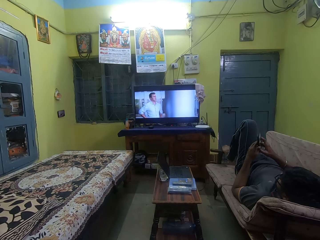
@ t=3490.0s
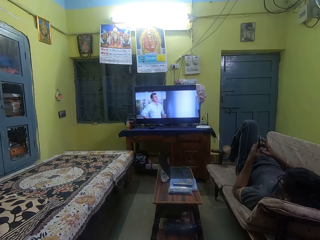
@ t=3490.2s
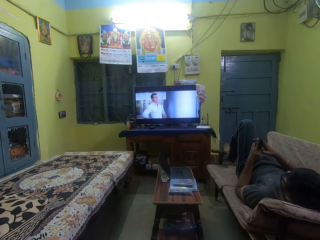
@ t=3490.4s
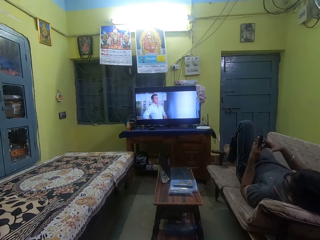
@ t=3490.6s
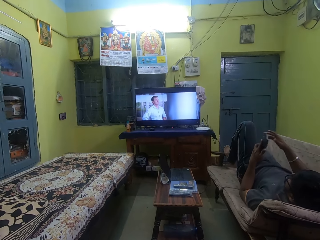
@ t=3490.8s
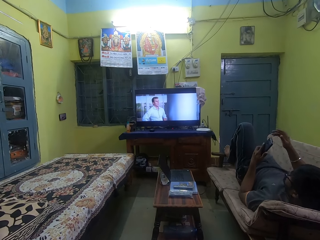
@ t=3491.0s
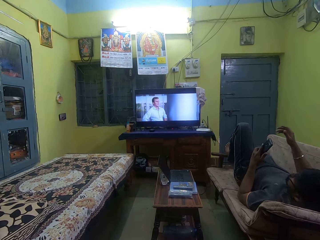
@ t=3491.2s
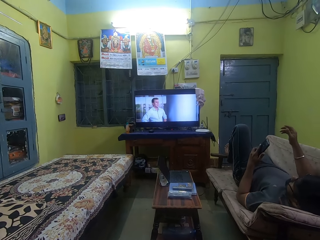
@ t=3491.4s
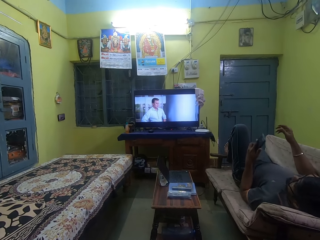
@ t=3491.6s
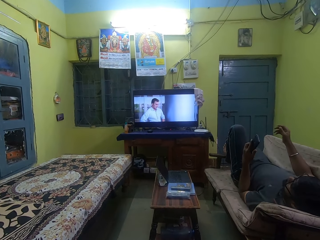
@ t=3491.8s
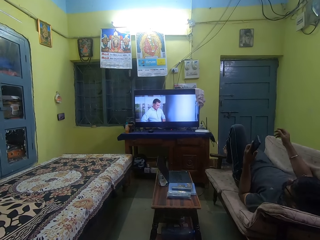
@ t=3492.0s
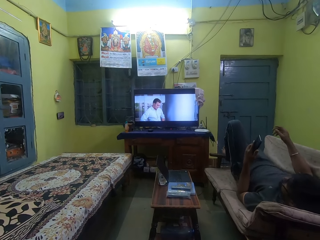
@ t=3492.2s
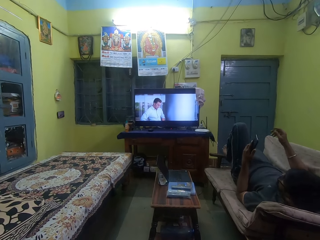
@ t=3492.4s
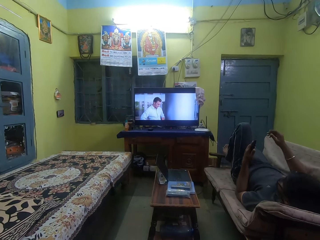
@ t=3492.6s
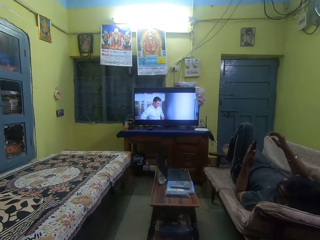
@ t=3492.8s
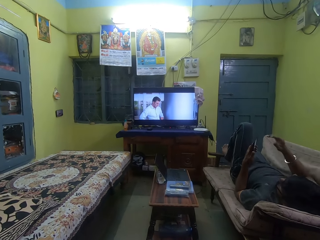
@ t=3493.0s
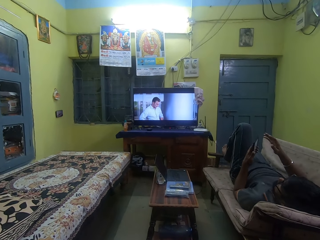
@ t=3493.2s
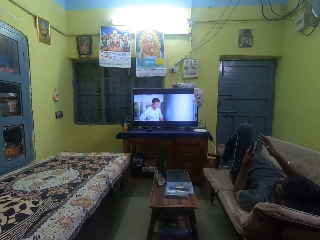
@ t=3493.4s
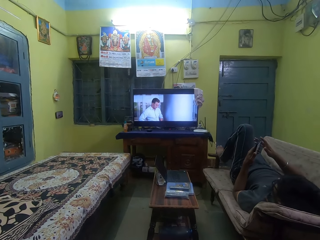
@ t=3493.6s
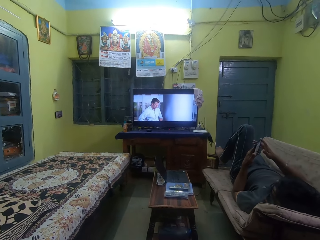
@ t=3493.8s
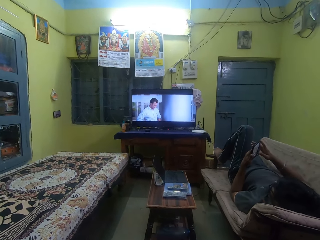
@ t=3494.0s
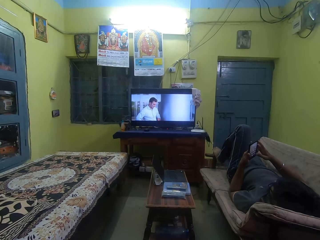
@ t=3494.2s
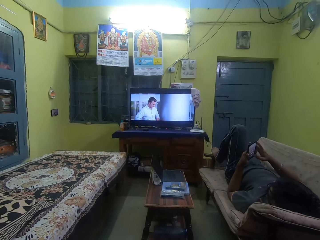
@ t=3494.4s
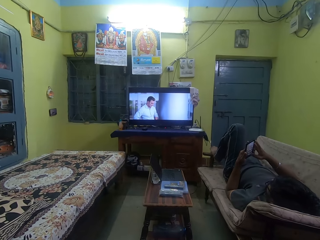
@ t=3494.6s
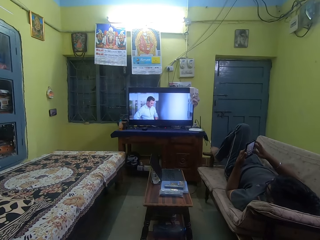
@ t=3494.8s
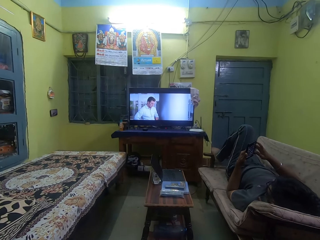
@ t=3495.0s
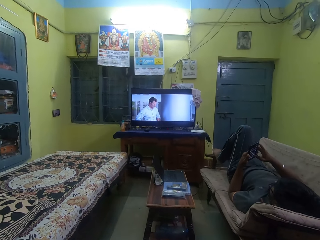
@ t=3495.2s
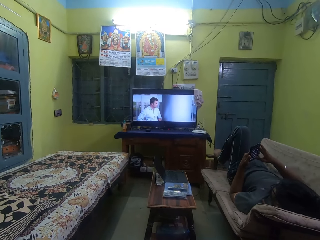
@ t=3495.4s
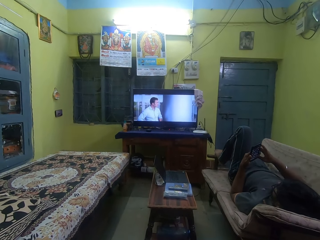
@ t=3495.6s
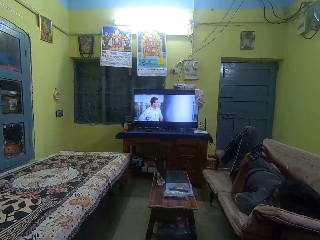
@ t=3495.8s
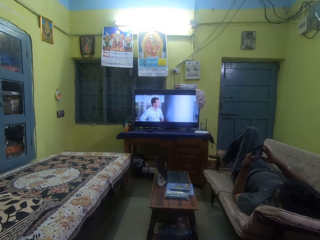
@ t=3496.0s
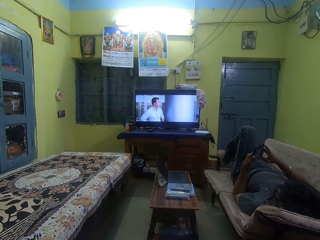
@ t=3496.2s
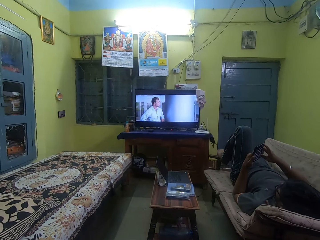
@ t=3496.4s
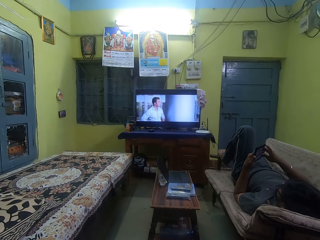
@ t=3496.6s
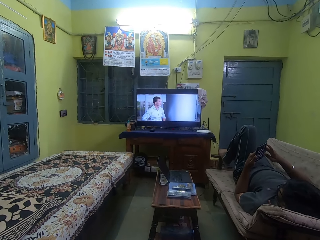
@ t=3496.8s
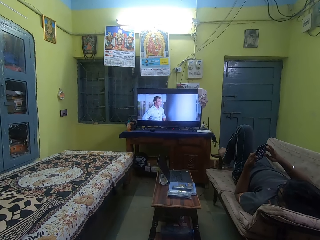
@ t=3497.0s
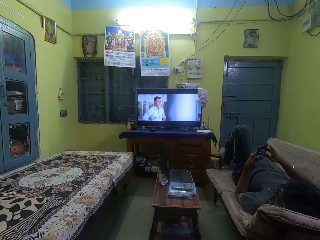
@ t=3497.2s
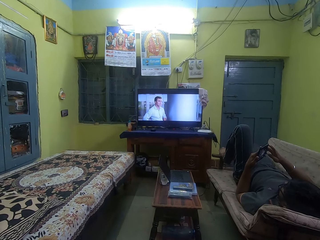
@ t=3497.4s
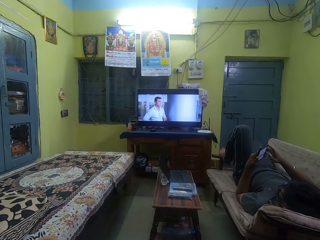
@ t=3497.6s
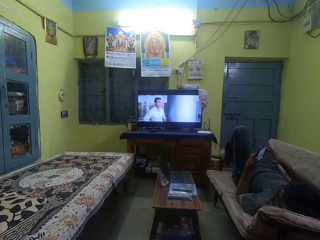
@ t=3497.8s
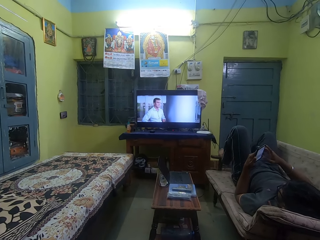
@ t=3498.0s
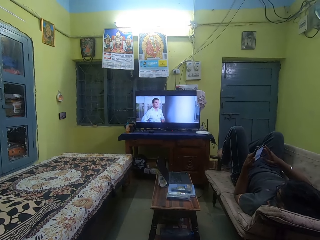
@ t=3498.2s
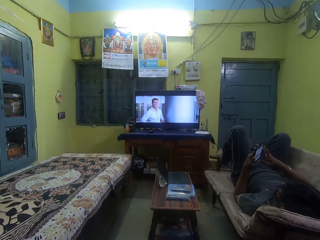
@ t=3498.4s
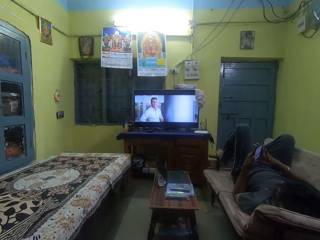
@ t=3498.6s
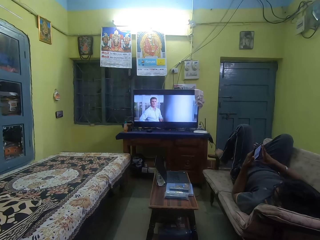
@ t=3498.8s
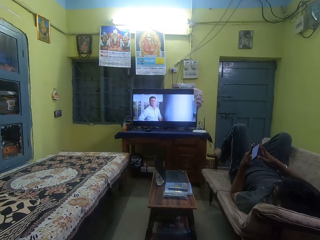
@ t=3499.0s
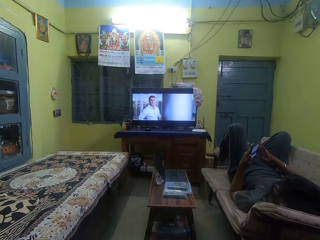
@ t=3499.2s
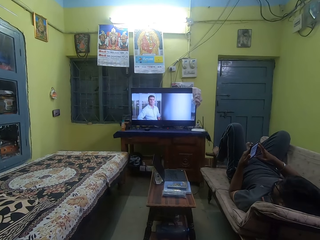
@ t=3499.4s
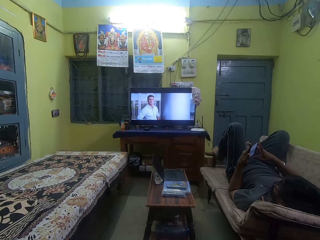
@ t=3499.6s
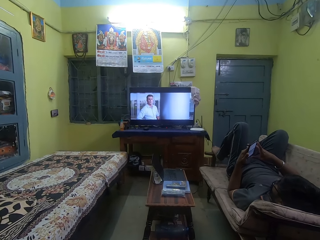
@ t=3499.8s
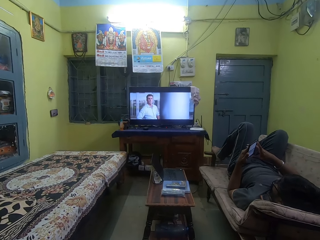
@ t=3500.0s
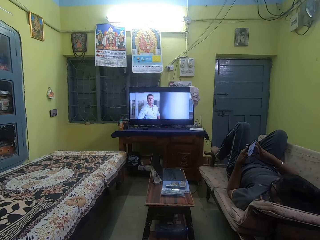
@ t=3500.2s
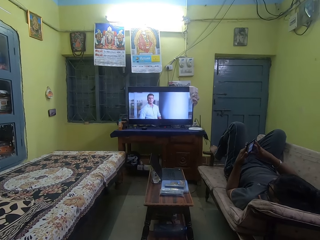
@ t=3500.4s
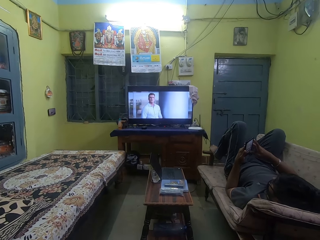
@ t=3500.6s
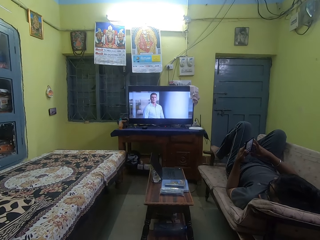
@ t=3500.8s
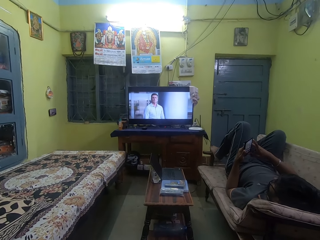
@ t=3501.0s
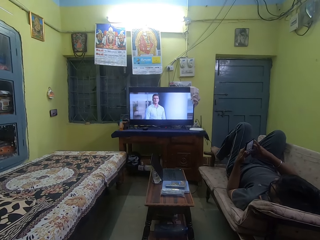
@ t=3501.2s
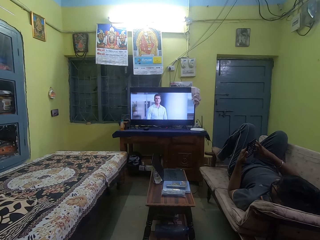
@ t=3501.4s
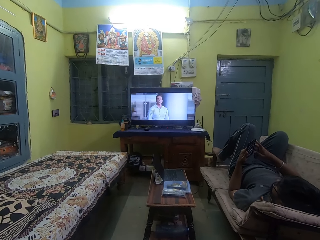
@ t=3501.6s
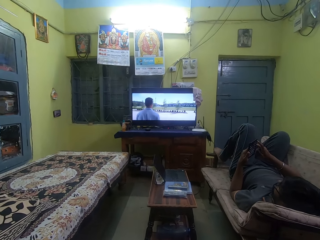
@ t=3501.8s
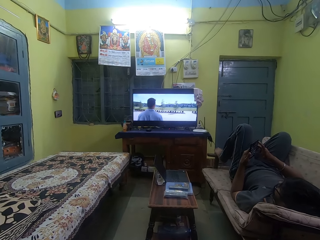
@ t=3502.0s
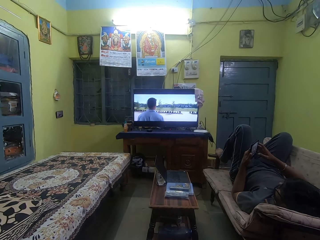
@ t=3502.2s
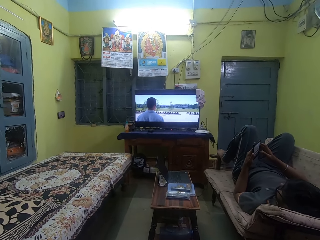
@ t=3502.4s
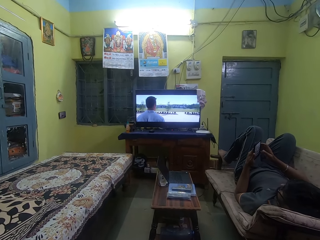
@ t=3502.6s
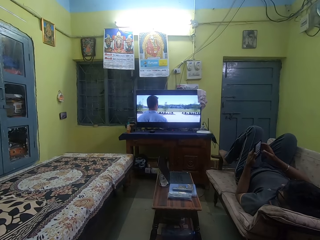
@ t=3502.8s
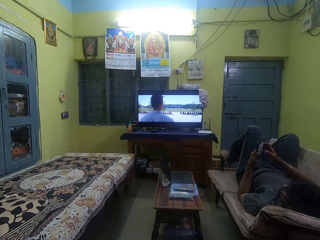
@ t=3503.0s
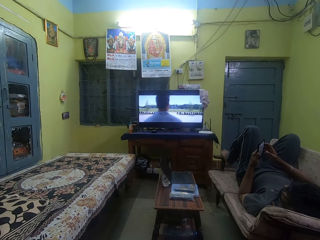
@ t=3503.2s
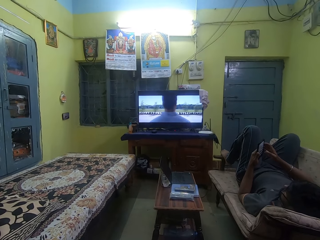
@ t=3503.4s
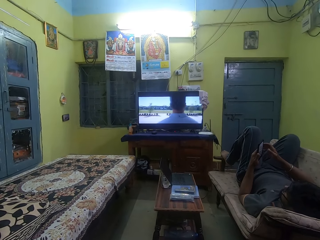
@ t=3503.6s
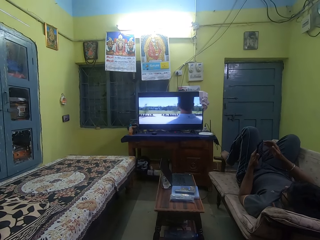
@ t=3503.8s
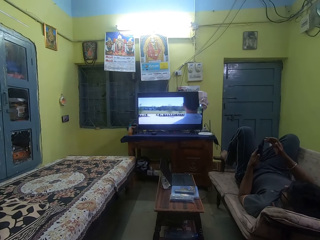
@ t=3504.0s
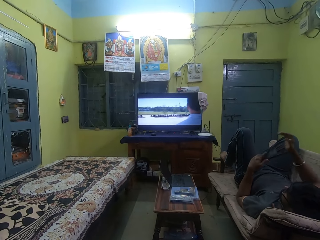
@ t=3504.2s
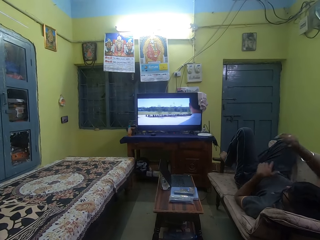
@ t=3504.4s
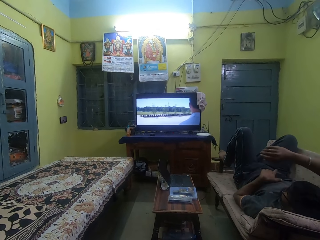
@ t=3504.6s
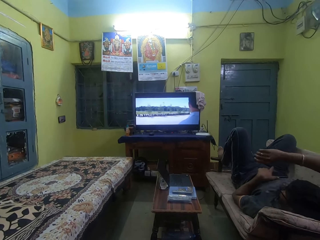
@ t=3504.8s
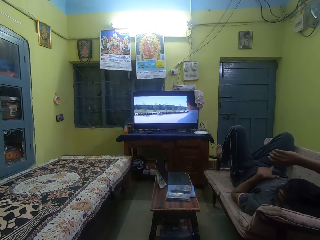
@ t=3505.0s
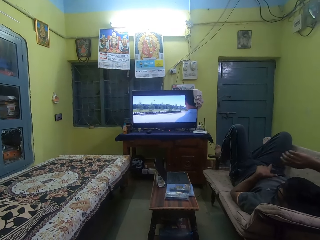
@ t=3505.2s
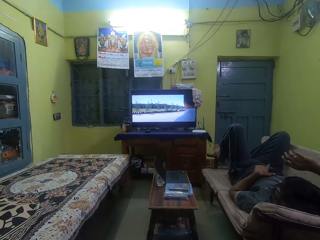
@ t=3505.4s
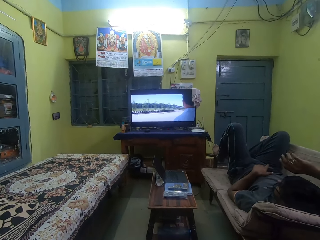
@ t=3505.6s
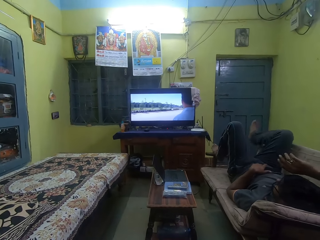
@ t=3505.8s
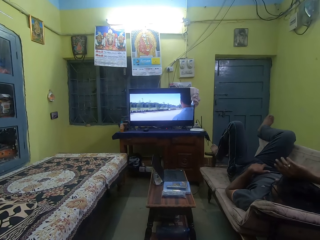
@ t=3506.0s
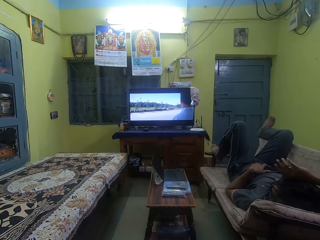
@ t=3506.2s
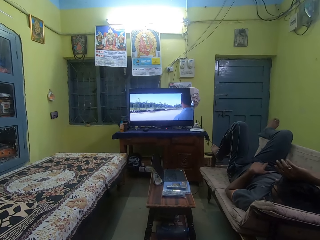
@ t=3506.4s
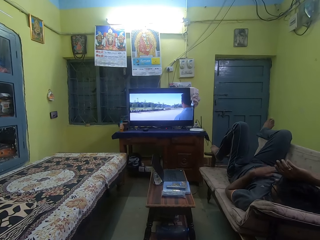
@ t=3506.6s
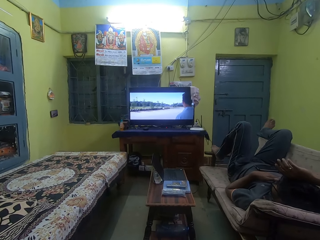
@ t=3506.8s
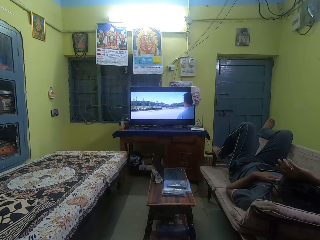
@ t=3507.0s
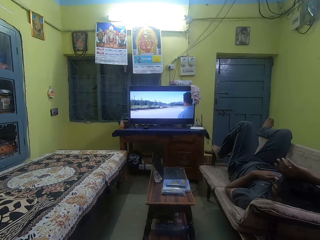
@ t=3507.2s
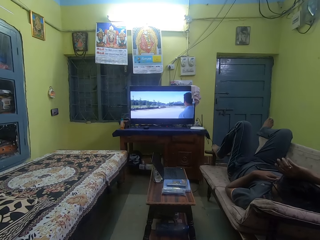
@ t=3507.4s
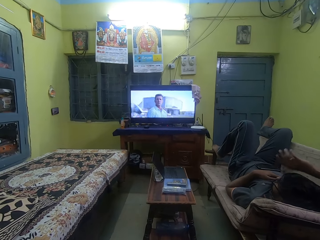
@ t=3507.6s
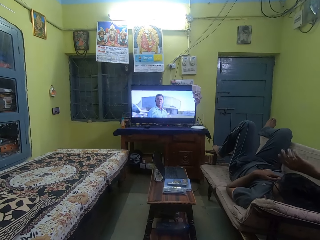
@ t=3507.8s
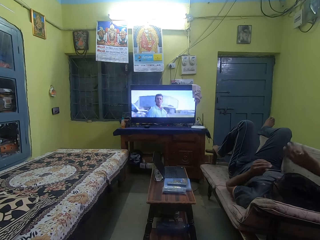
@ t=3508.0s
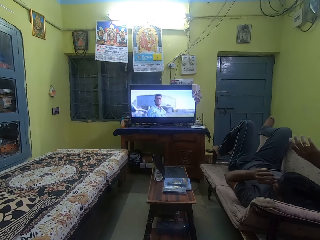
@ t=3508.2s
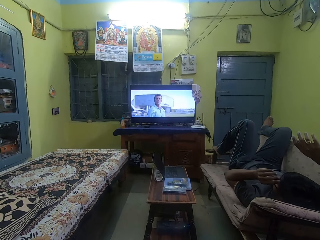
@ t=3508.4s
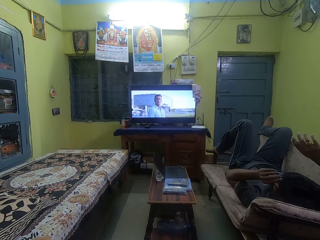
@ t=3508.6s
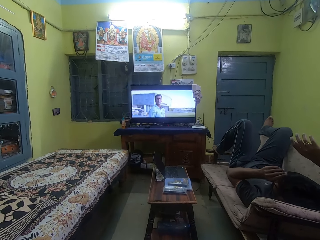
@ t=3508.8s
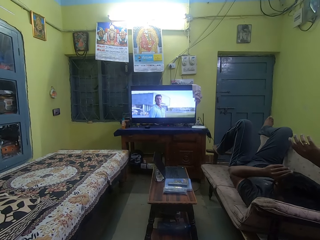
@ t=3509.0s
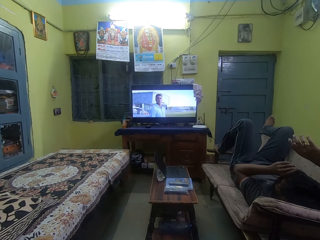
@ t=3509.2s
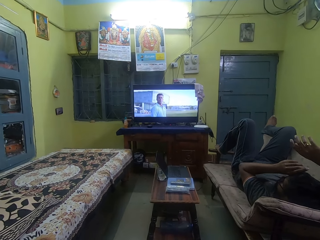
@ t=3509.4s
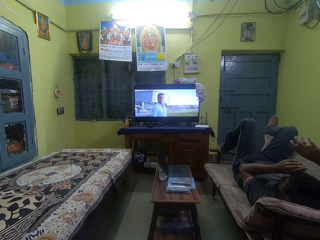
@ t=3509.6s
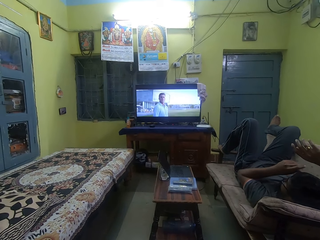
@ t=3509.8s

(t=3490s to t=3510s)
The man passes the phone from his right hand to his left hand. The man holds the phone with both hands. The man operates the phone with his right hand. The man drops the phone on his belly with his left hand.

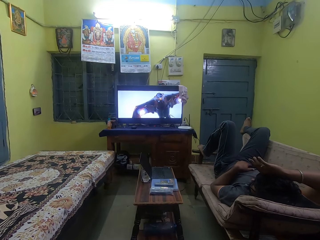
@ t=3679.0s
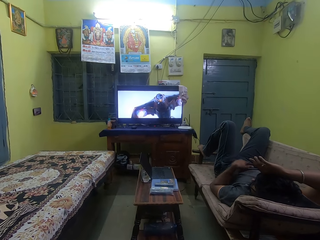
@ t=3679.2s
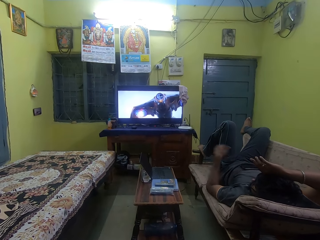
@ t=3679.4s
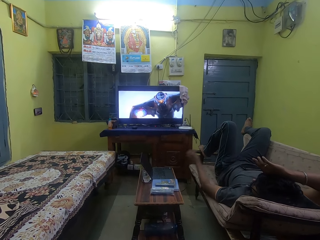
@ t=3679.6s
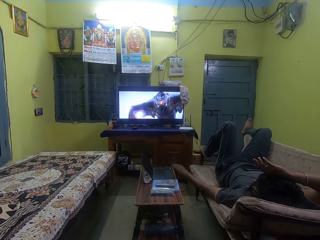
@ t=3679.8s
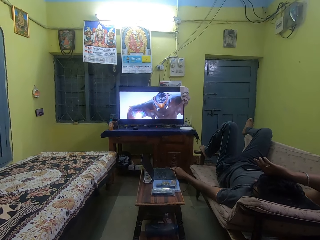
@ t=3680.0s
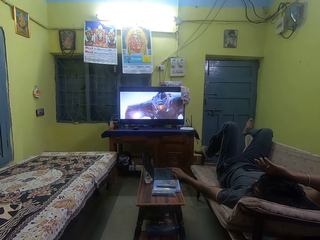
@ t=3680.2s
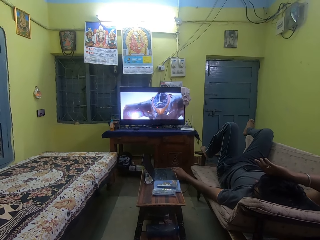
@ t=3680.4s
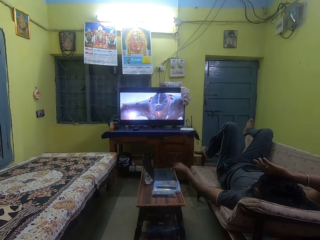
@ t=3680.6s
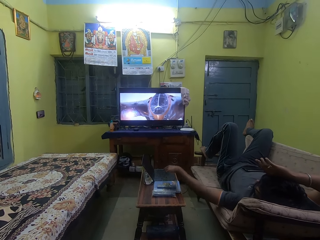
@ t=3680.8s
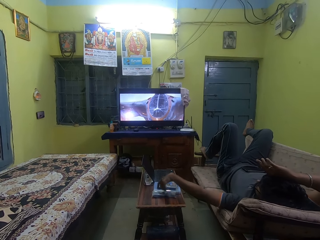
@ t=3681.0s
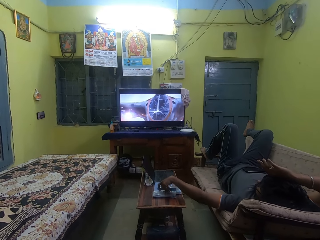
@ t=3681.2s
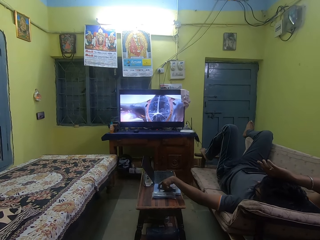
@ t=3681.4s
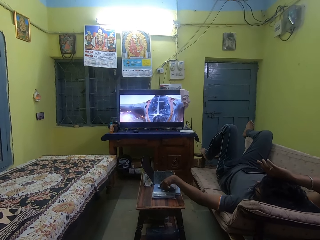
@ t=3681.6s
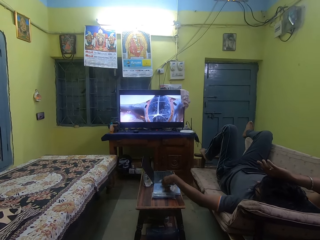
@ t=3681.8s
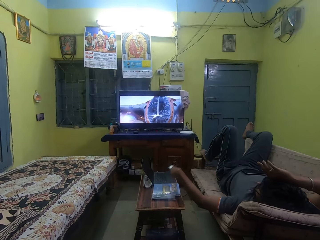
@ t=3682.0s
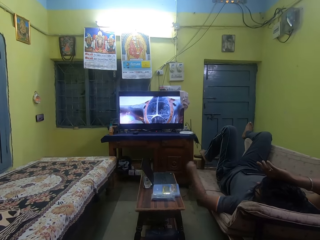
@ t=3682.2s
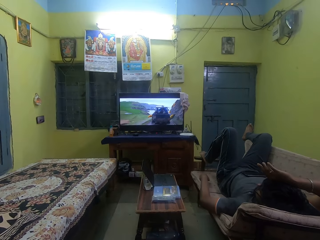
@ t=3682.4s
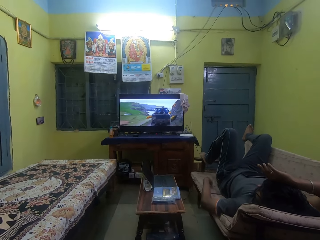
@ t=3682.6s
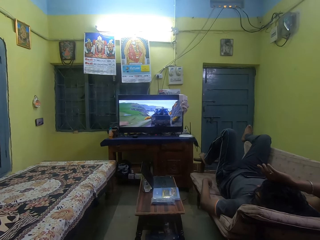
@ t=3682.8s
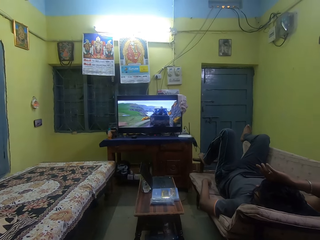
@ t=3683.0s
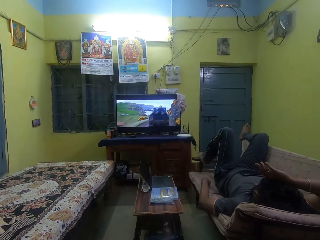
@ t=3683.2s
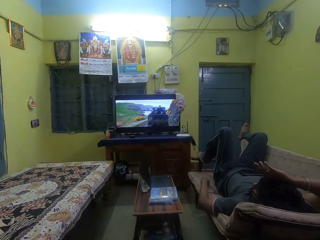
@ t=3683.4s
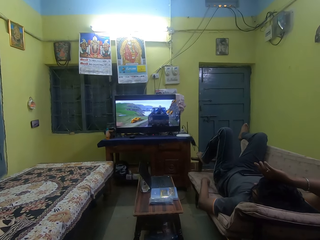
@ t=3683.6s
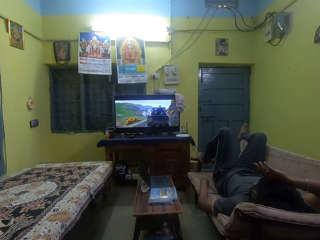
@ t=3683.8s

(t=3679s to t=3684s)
The man operates a laptop on a table with his left hand. He picks up a TV remote on the table with his left hand.
